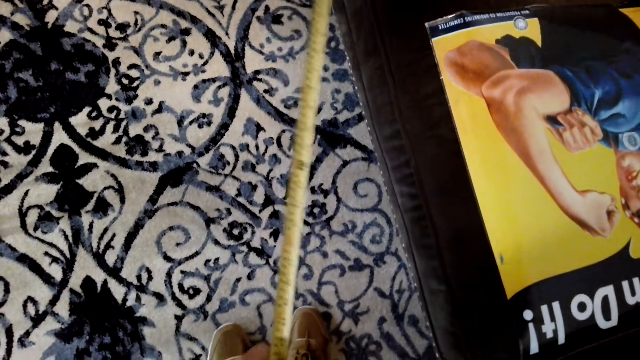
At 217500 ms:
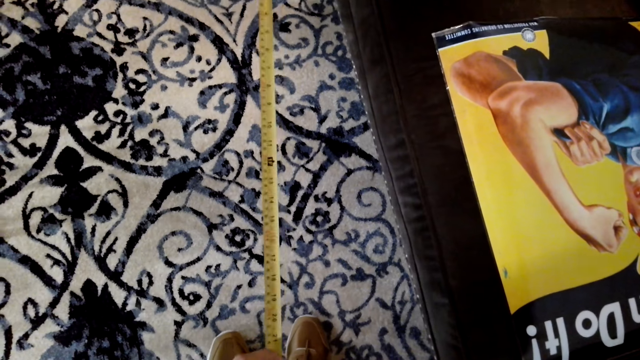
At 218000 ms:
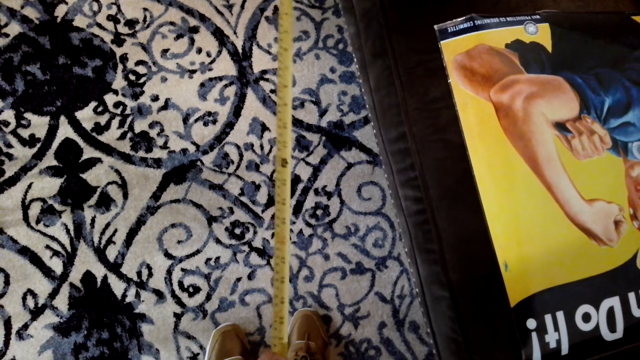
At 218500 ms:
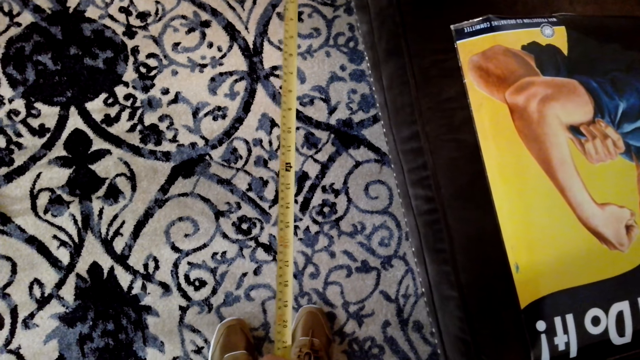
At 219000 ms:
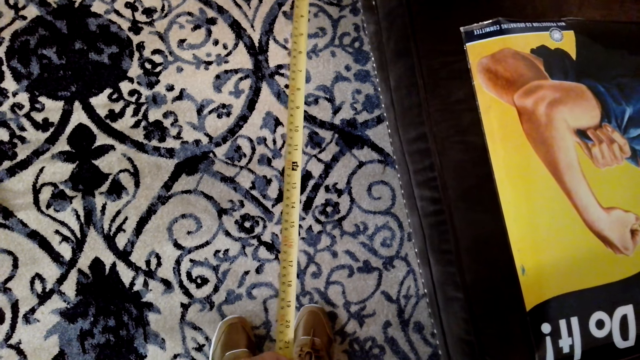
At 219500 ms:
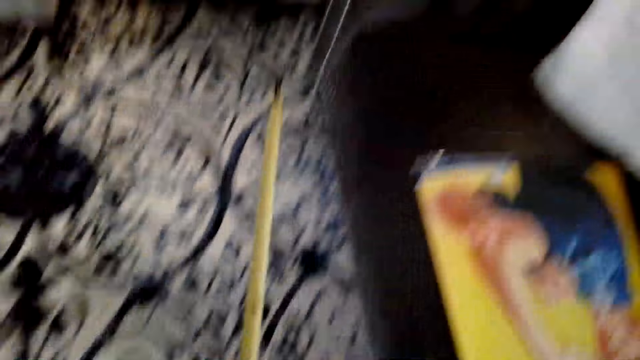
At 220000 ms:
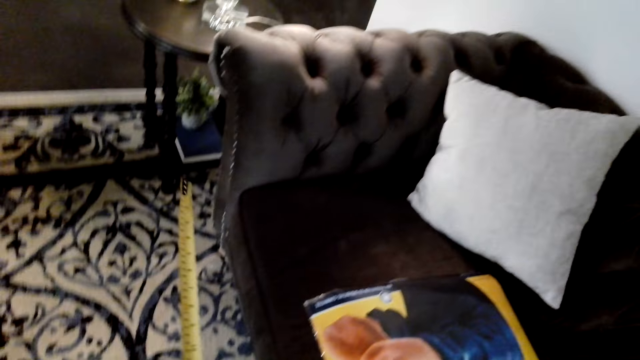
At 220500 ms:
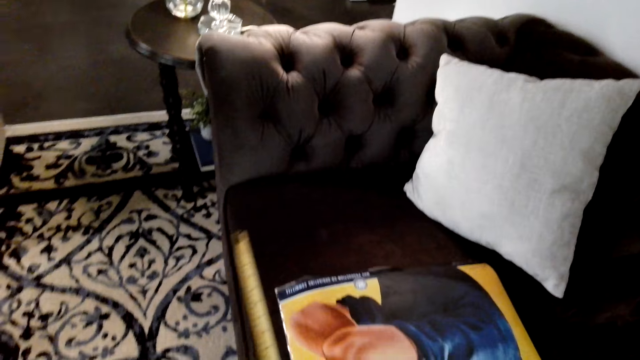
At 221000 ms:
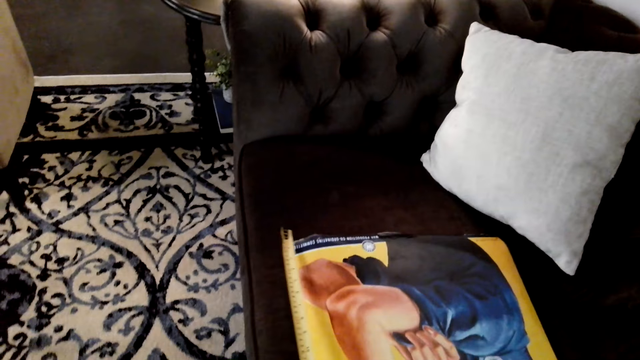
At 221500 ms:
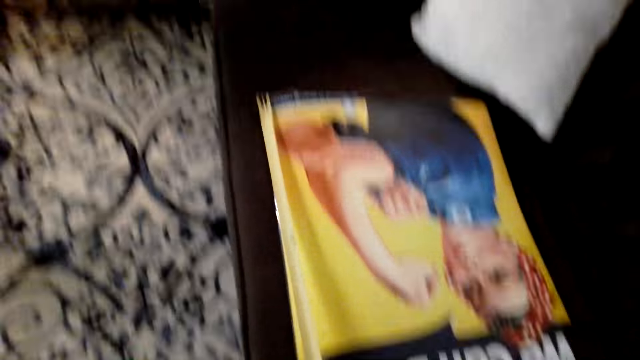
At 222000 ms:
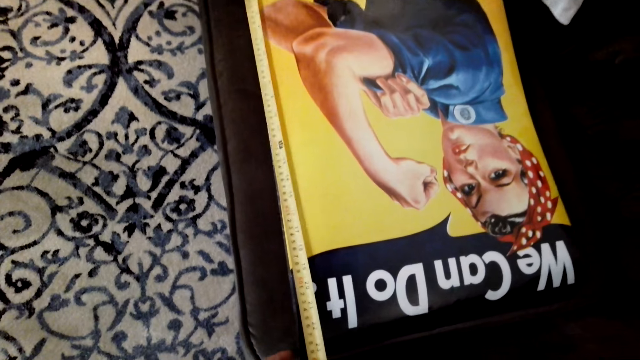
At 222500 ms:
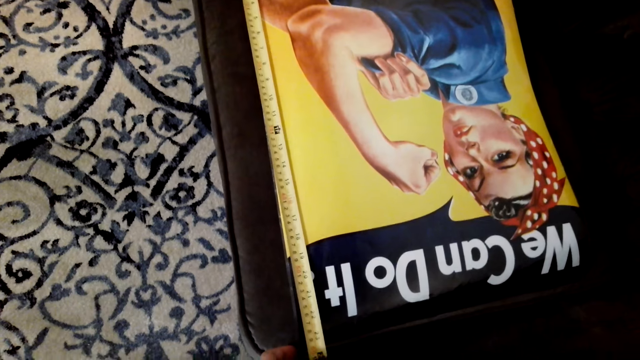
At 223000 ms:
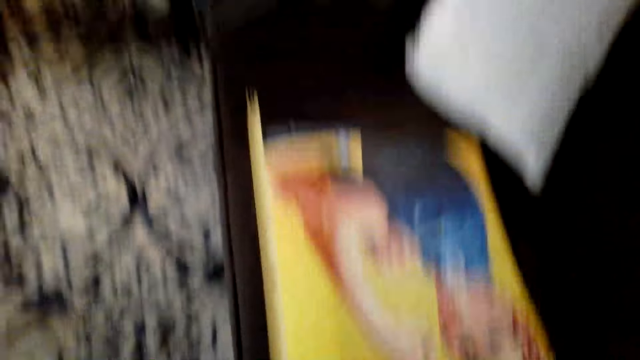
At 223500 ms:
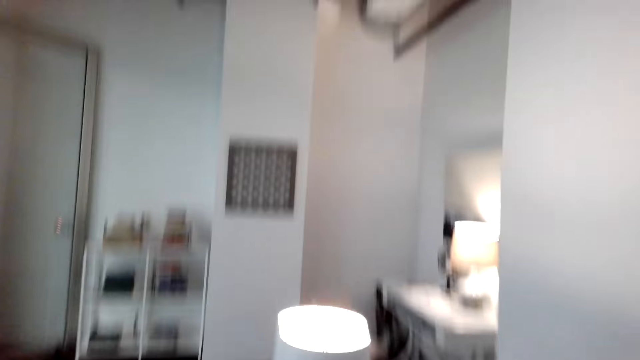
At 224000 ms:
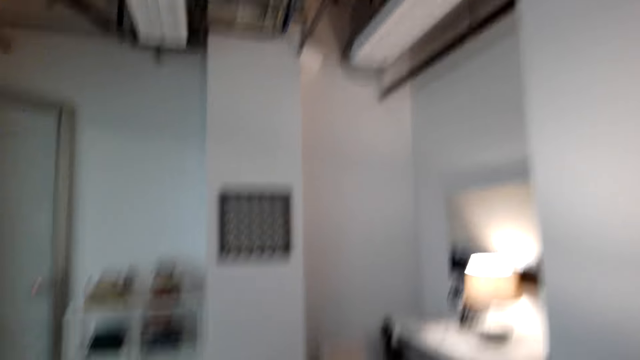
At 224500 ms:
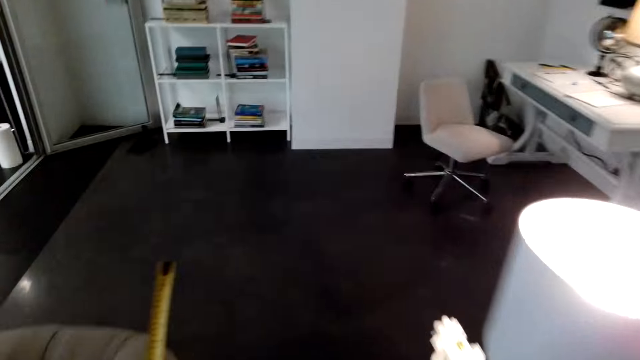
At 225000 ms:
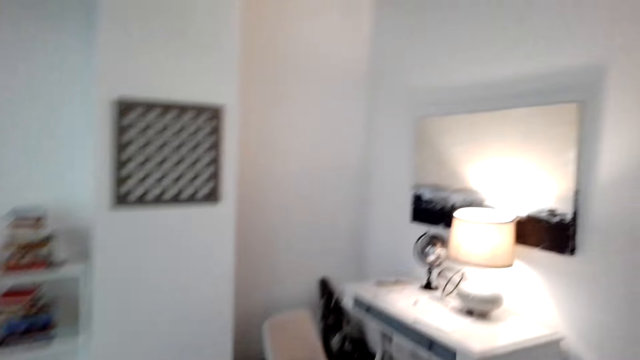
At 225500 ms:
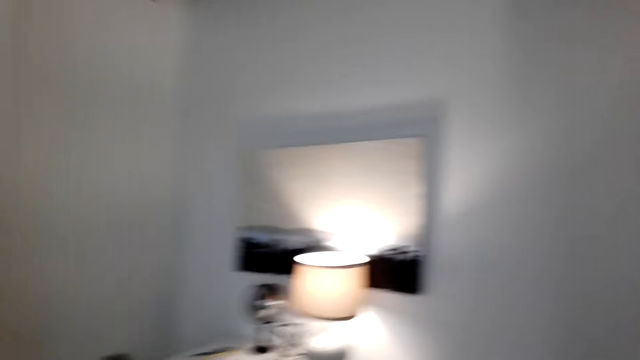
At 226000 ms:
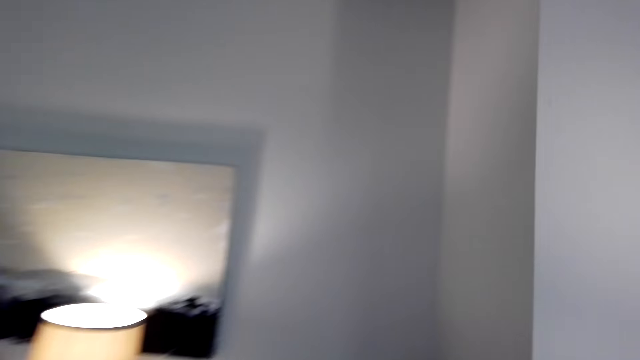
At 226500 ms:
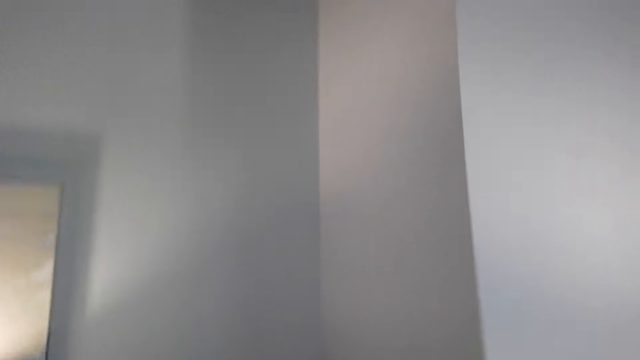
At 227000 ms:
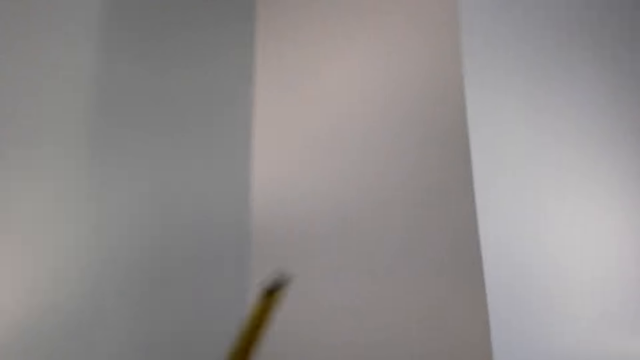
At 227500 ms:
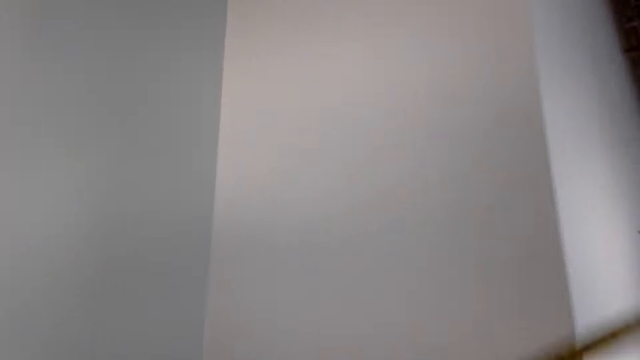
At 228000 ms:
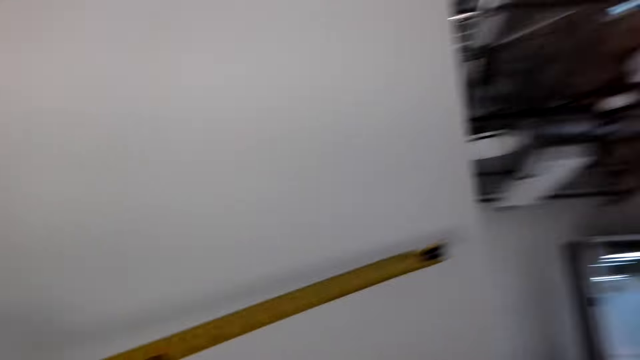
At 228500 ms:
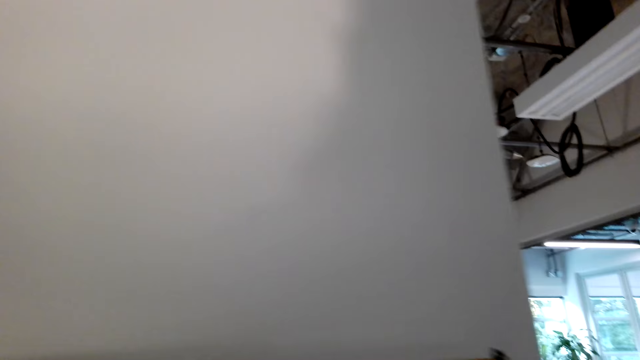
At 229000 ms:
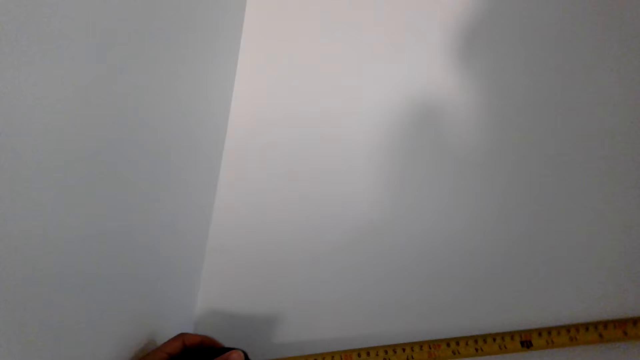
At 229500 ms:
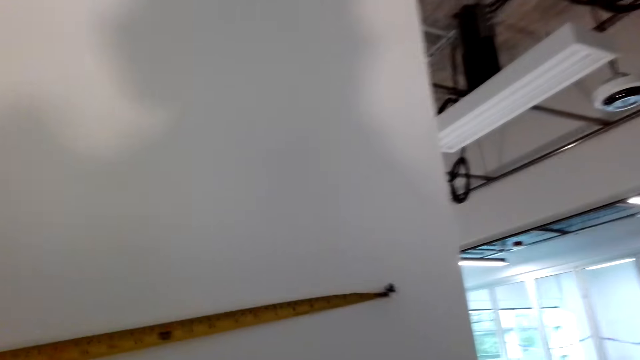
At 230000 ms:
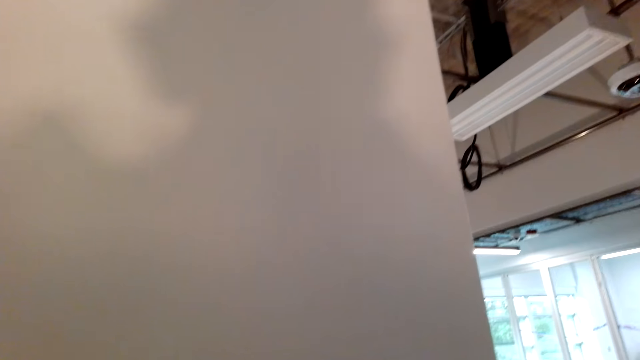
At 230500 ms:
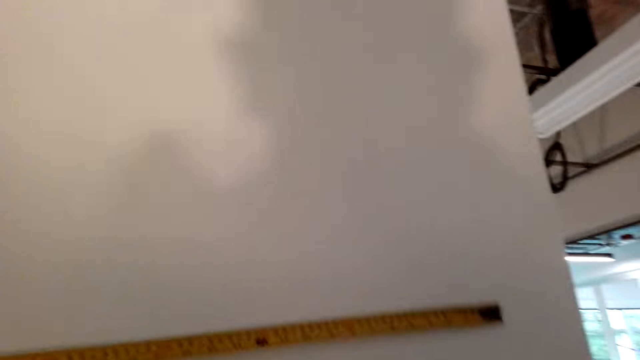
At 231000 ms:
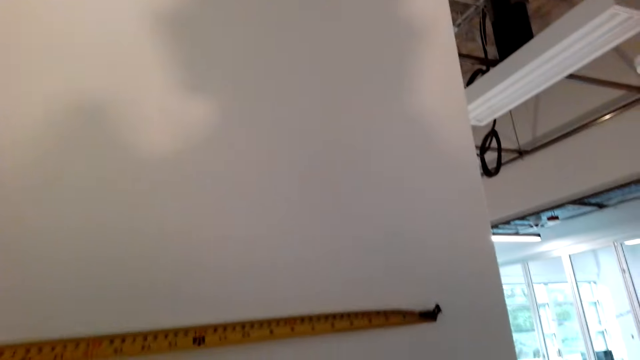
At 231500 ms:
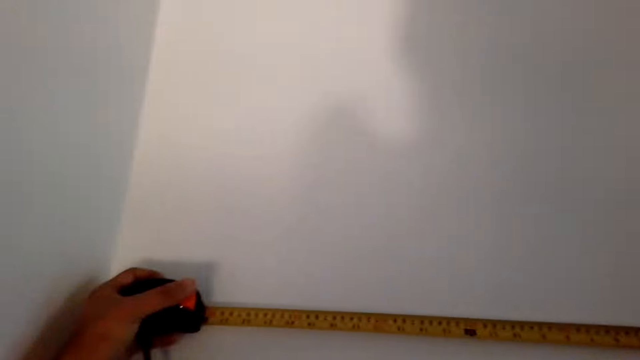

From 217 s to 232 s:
The camera wearer looks at the art. They measure the art on the chair. They walk around the house. They measure the wall with a tape measure.

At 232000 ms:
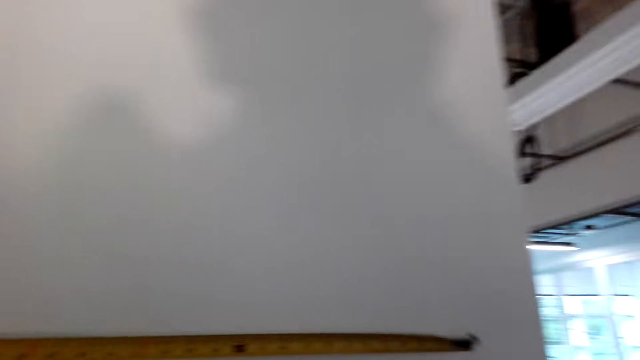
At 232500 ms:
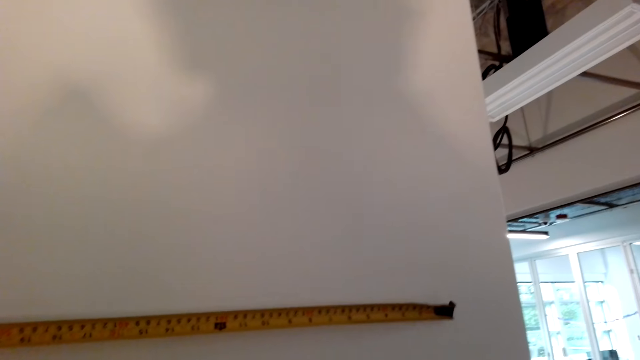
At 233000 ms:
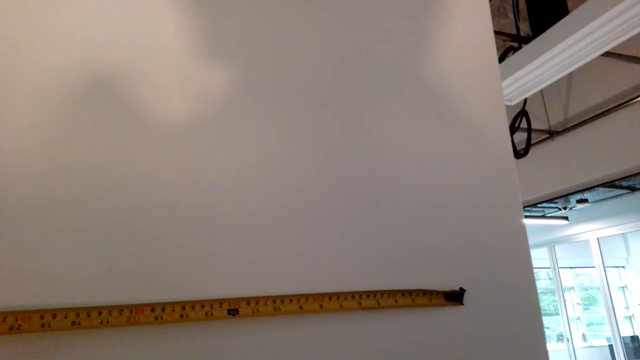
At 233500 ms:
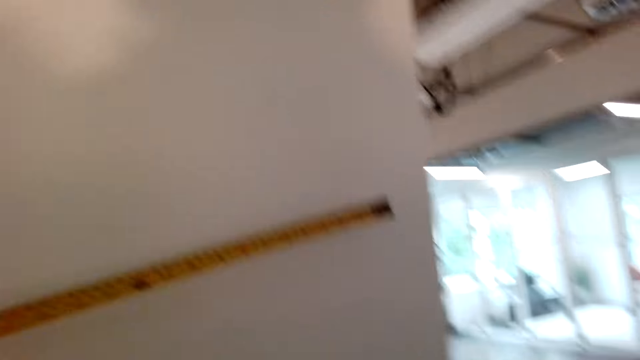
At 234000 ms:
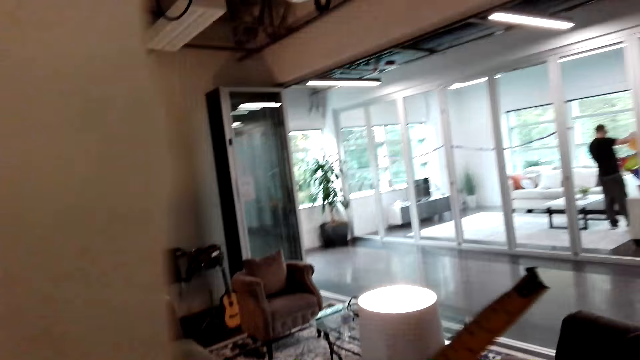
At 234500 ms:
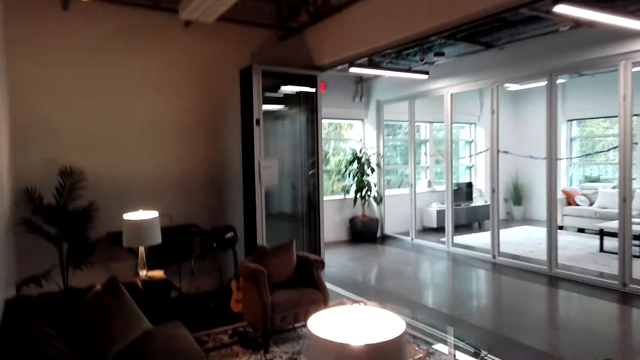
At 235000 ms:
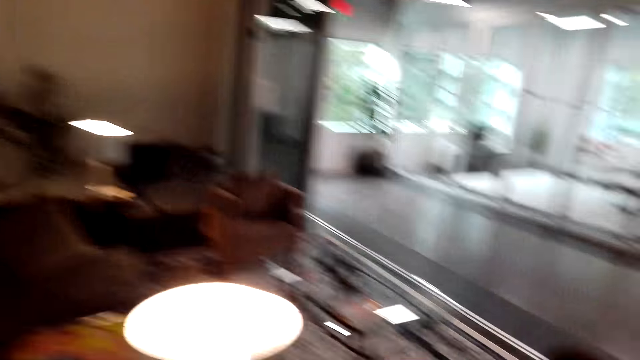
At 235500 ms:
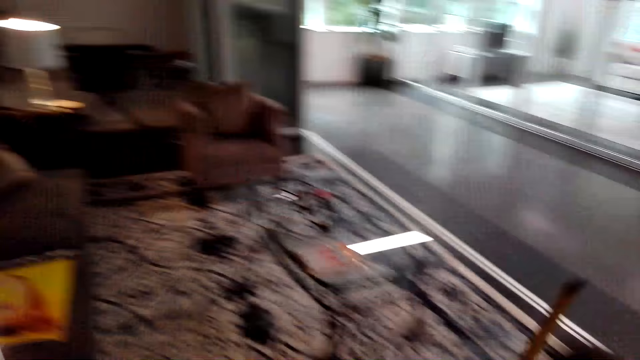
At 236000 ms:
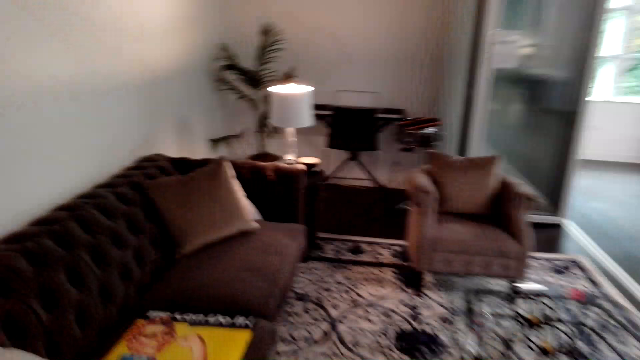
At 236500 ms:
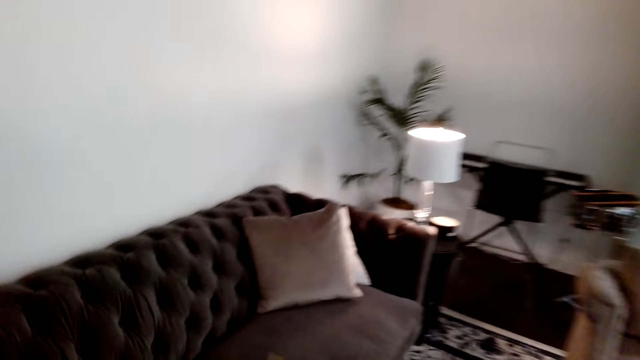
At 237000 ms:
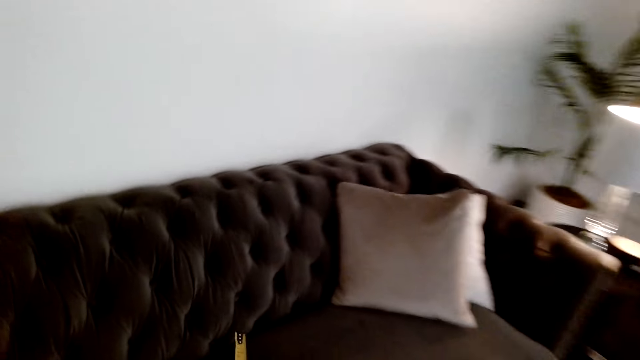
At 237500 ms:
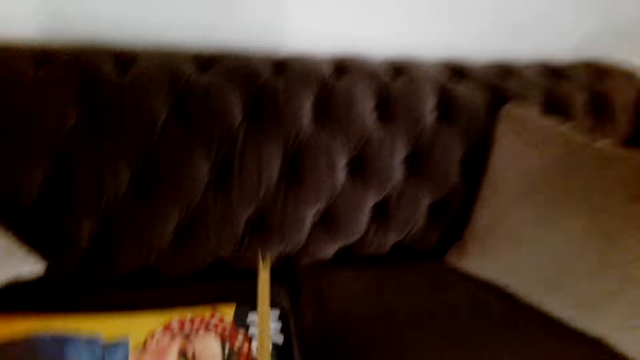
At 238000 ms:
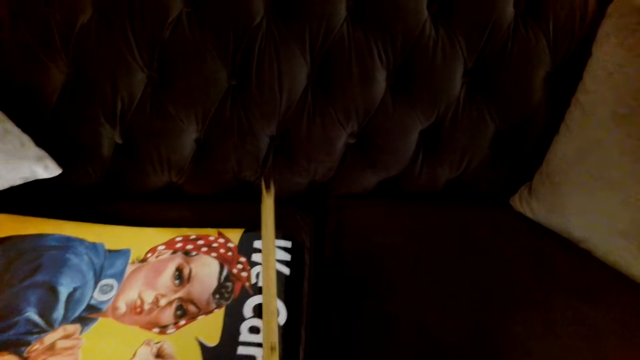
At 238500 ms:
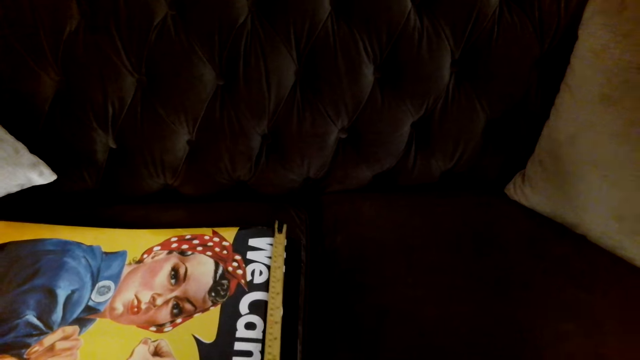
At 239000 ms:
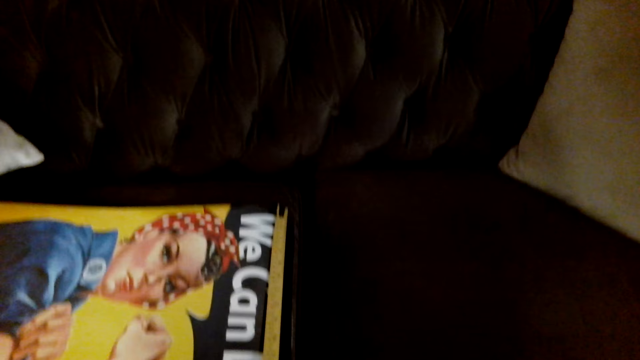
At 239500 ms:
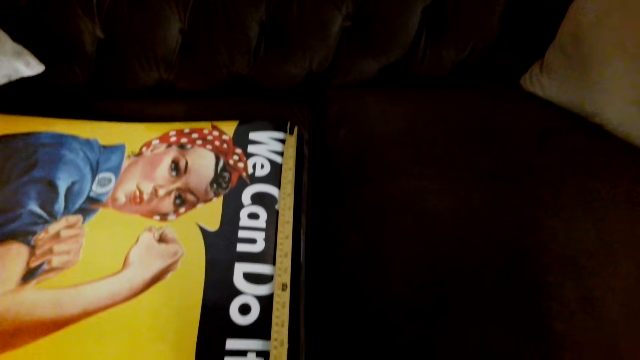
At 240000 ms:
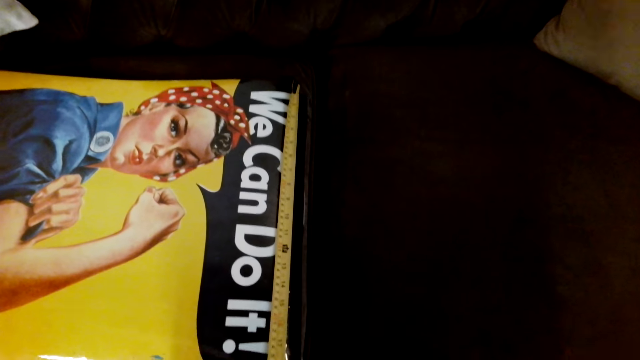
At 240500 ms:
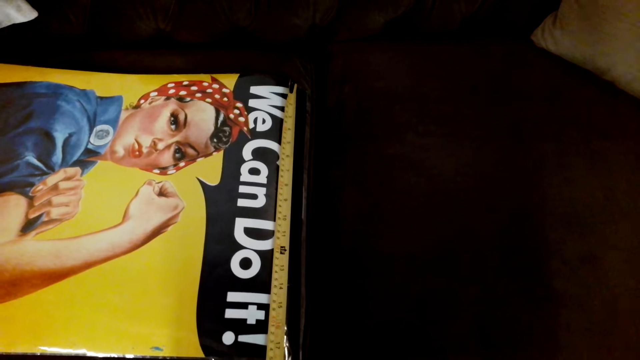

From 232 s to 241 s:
The camera wearer walks around the house. They measure the picture with a tape measure.
